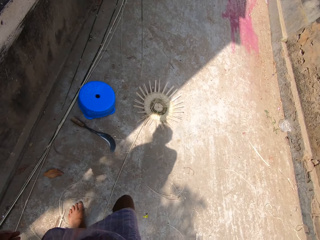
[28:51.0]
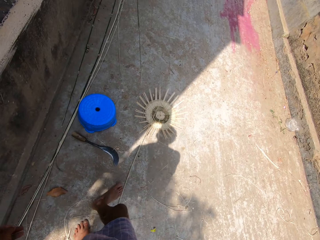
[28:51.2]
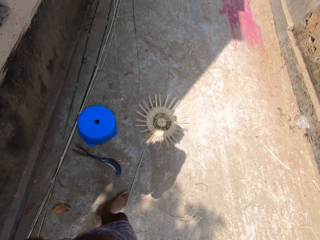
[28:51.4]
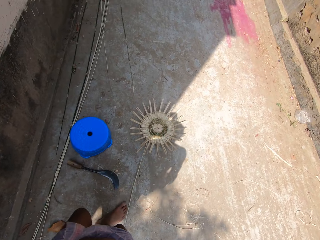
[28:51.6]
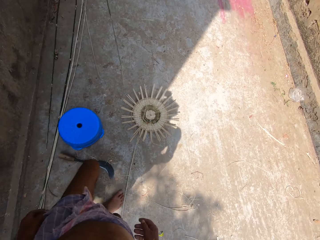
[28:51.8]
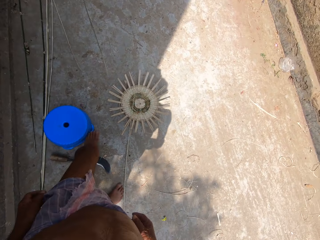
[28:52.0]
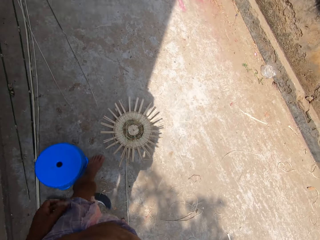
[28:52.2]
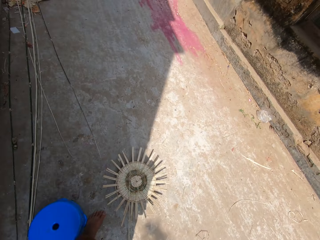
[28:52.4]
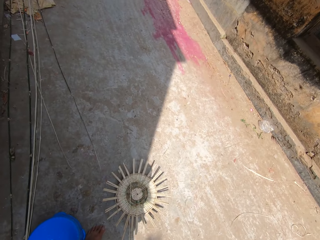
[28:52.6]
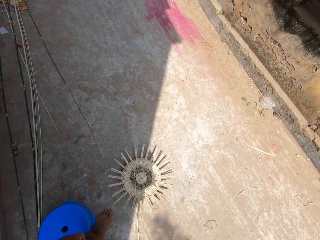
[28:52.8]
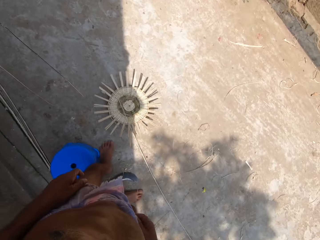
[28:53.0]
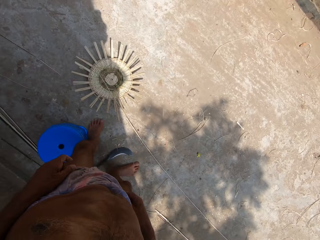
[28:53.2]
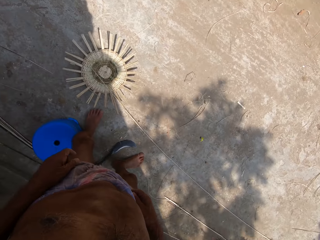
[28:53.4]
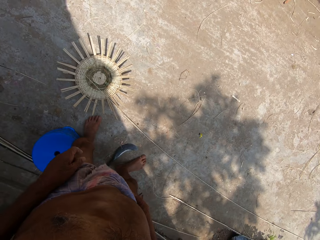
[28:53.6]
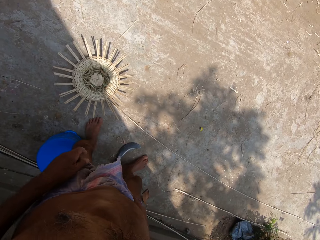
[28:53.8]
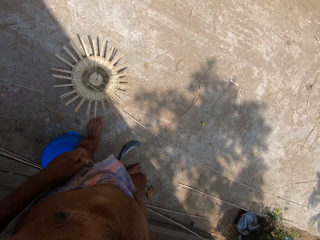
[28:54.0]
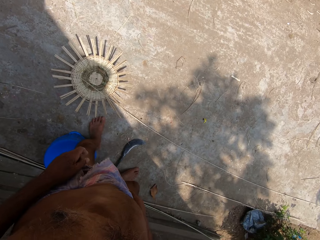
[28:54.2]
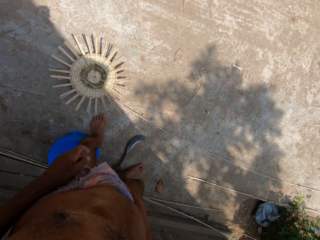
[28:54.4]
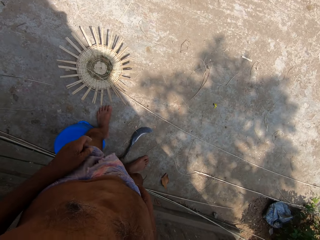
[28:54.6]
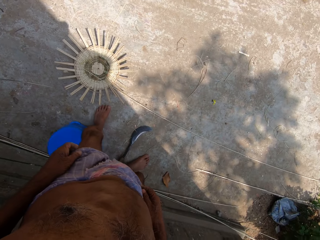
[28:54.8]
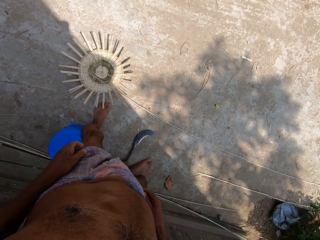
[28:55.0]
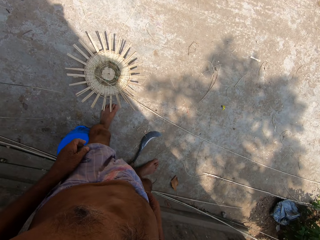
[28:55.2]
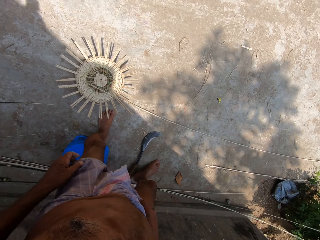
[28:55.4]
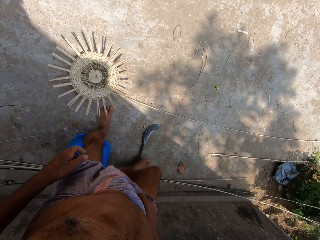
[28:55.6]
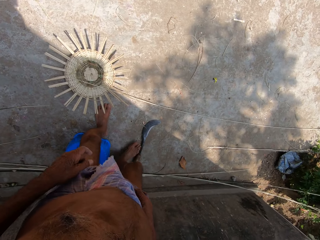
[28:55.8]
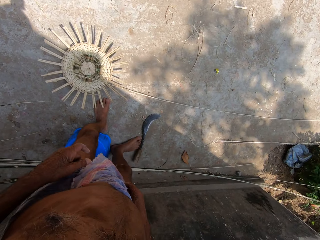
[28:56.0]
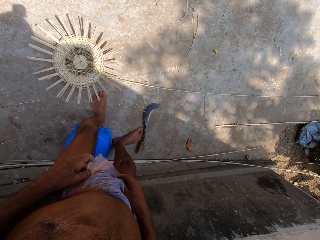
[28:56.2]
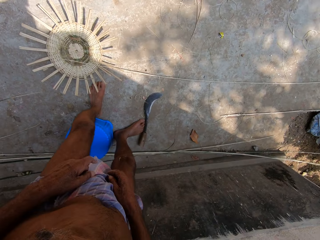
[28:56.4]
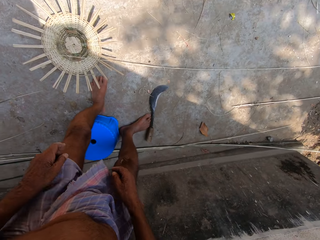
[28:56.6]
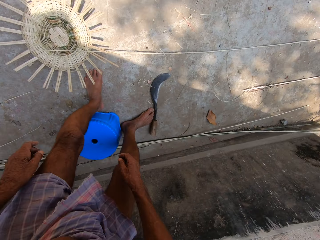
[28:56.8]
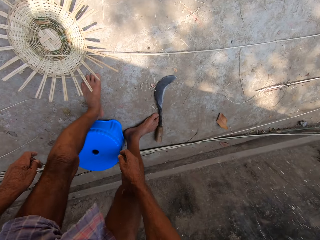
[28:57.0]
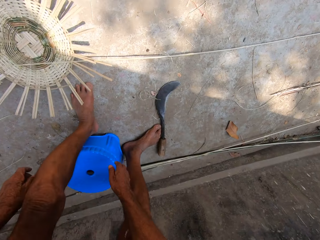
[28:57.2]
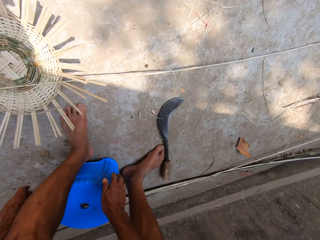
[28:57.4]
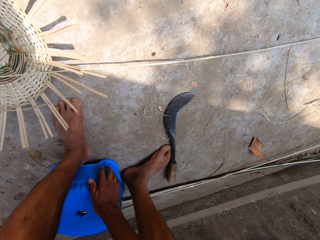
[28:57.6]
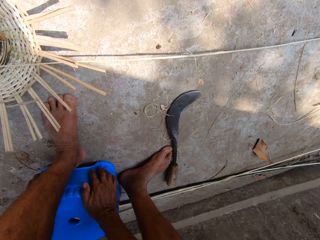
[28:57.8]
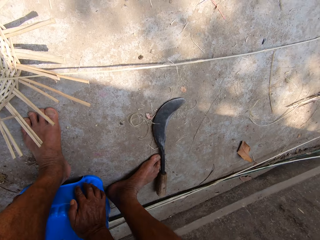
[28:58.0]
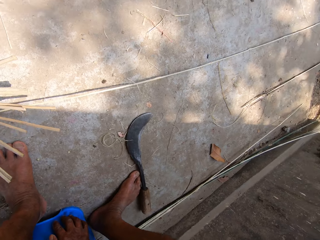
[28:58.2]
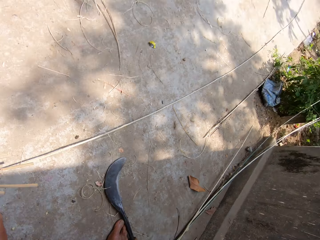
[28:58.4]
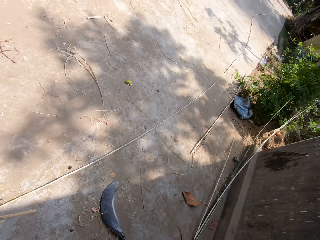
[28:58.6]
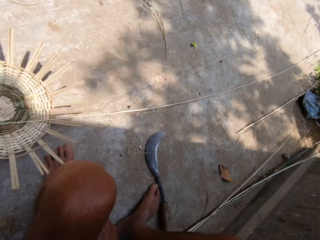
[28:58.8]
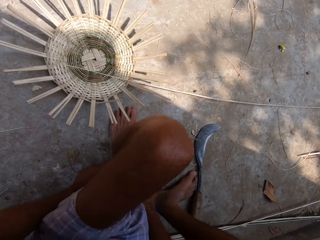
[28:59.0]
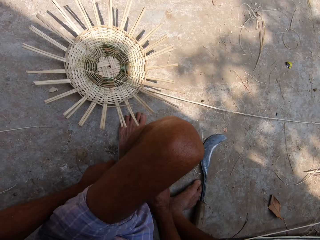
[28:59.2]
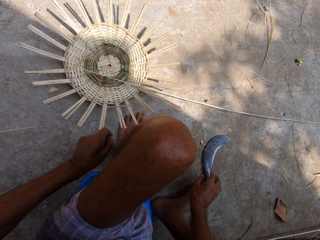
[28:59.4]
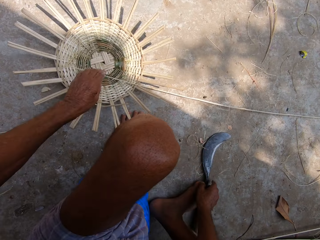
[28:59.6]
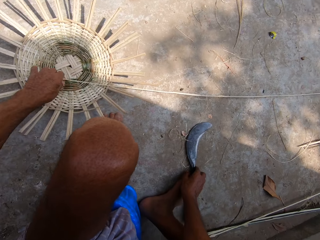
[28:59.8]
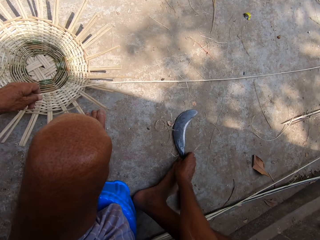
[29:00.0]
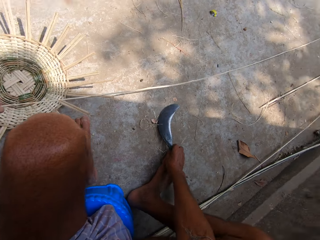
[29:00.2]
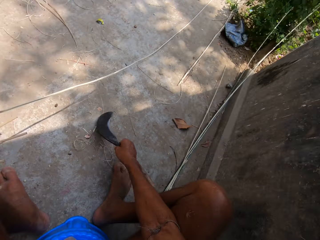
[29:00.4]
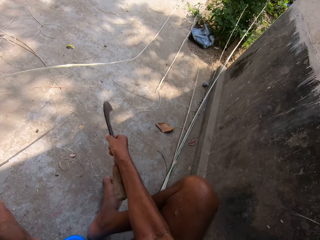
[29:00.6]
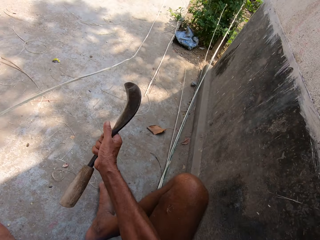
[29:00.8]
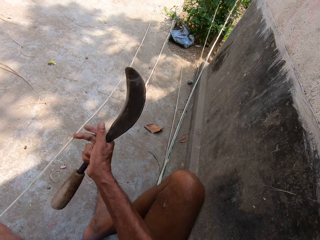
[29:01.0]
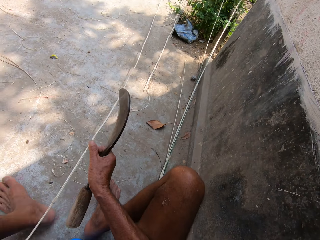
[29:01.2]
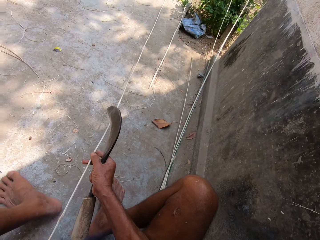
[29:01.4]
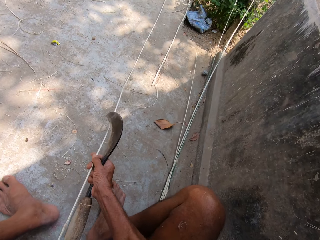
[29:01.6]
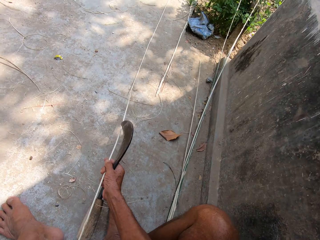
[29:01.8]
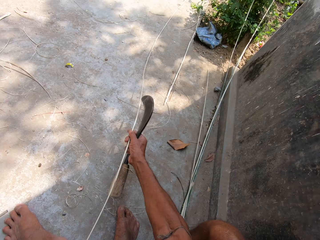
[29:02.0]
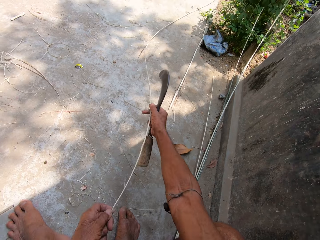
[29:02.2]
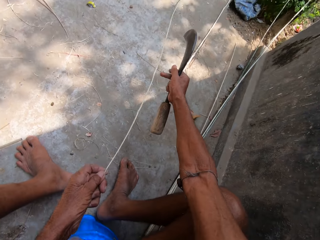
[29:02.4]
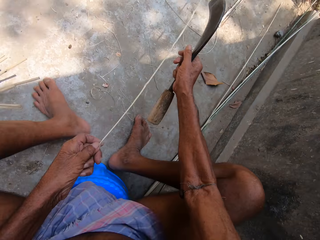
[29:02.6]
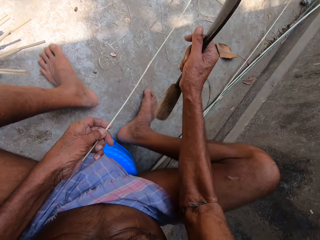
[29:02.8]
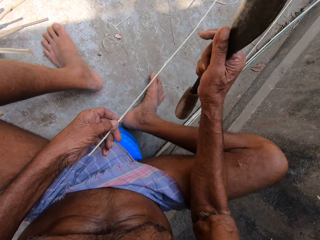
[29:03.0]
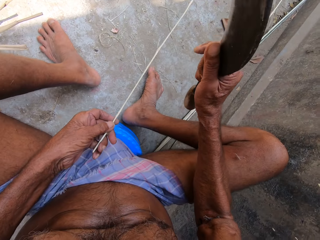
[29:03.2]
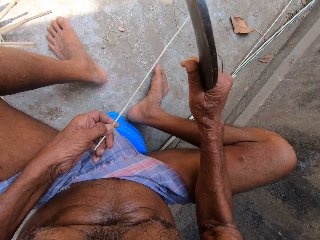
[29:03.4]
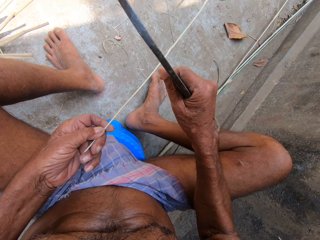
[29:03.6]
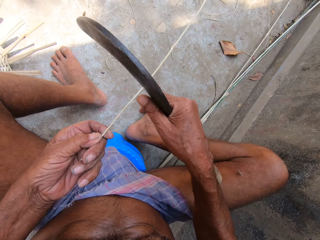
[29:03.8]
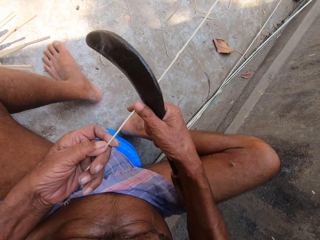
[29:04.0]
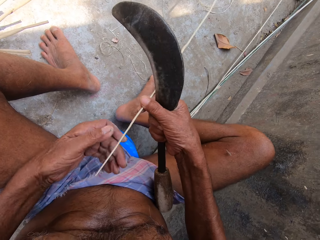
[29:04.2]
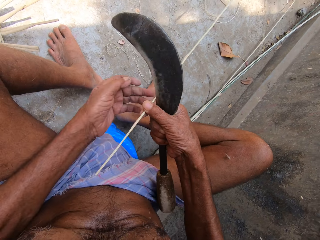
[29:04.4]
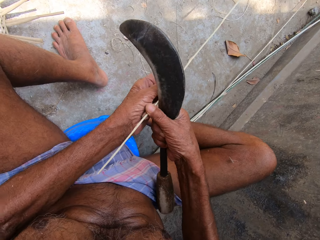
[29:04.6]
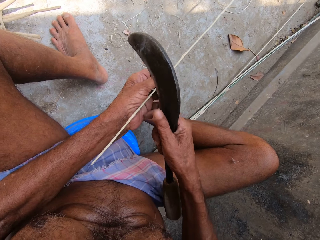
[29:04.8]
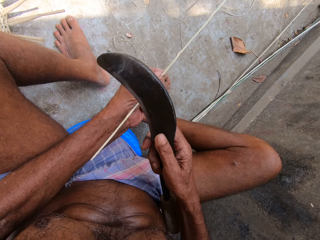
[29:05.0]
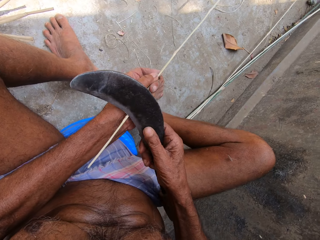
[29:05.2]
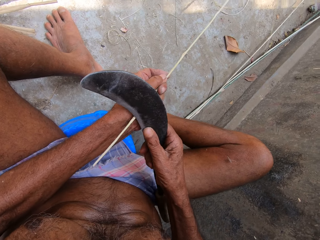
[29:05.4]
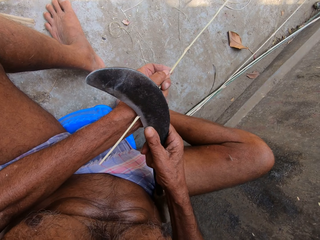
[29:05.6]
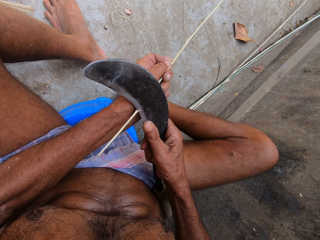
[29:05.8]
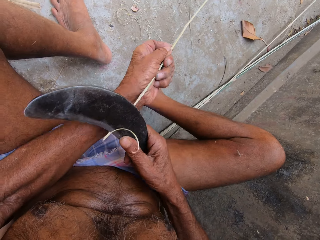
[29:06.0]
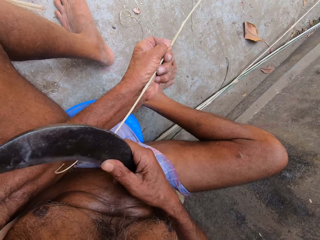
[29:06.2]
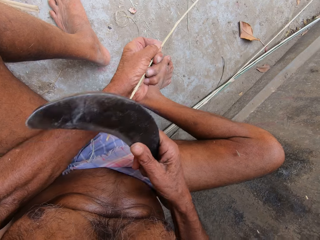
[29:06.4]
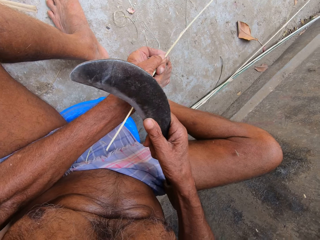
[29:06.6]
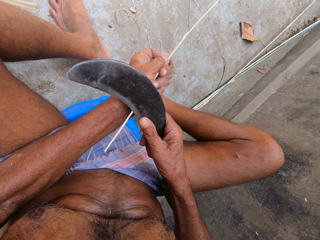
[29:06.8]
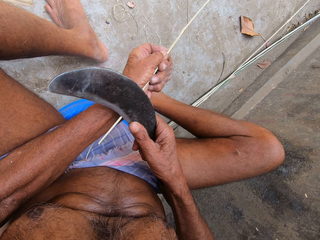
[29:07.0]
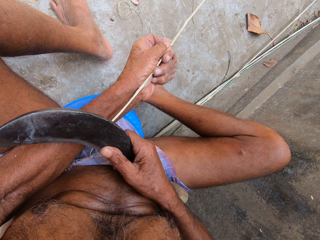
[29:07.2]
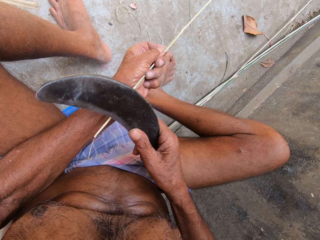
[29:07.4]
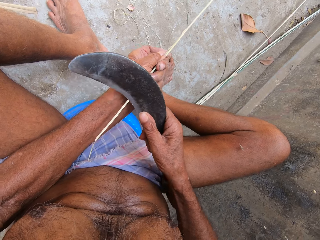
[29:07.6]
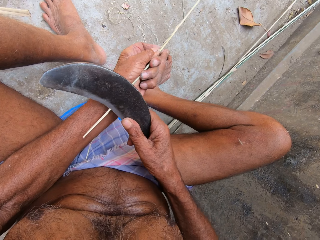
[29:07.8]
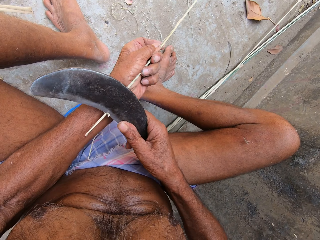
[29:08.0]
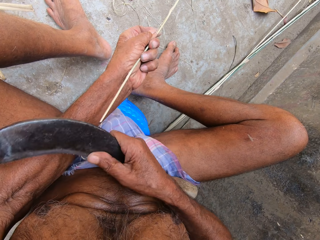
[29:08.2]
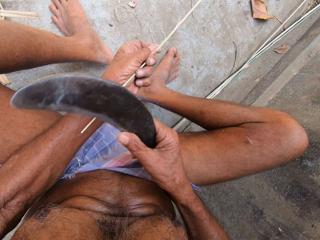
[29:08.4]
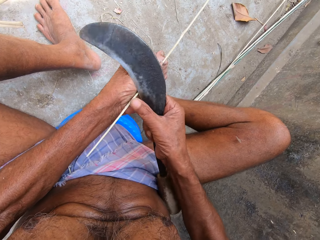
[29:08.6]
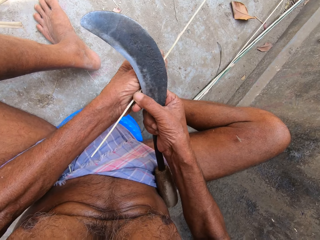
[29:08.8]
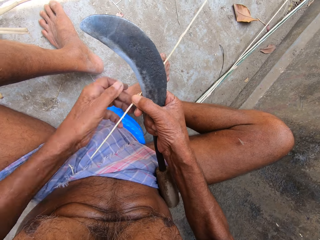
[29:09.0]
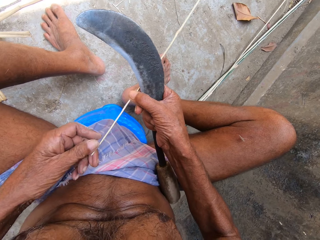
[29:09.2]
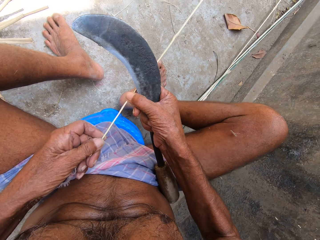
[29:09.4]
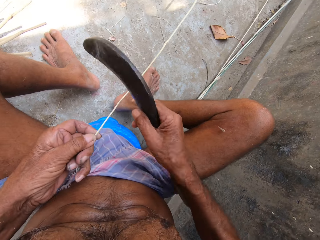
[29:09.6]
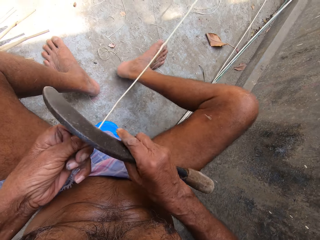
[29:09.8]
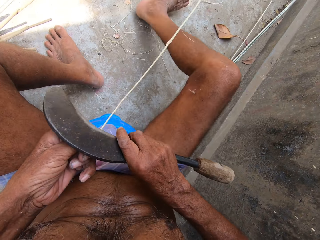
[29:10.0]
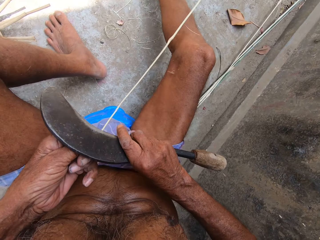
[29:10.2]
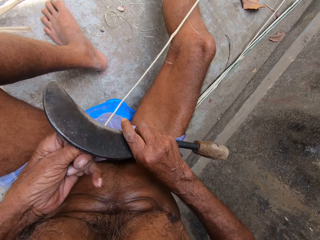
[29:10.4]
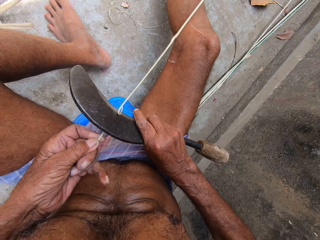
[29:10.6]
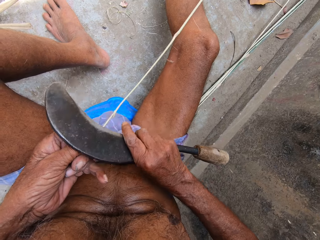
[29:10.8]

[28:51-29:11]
The camera wearer moves a stool with a leg. He sits on the plastic stool on the floor. He puts his hands on the plastic stool. He picks a sickle from the floor with his right hand. He picks a stick or bamboo strip. He pushes the stick with his hands. He draws the bamboo strip from the floor with both hands. He holds the bamboo strip with his left hand. He trims the bamboo strip with the sickle in his right hand.

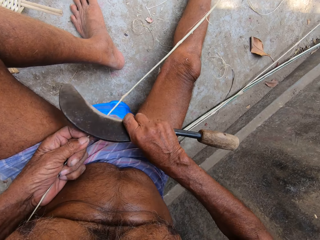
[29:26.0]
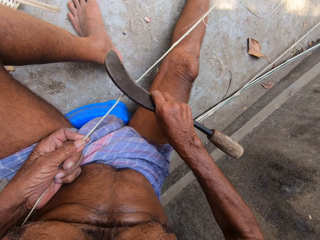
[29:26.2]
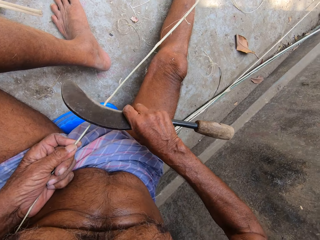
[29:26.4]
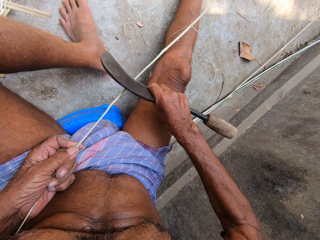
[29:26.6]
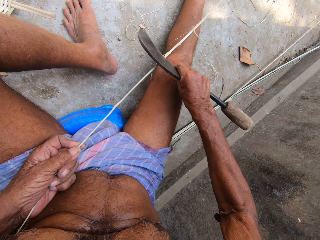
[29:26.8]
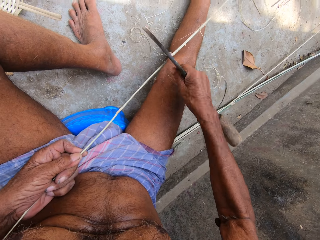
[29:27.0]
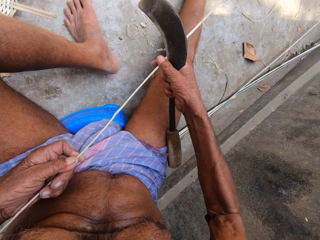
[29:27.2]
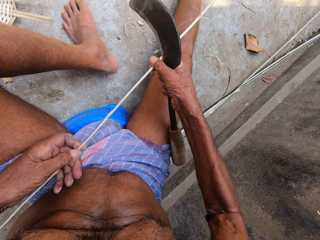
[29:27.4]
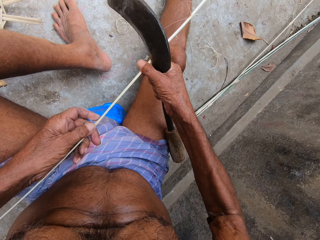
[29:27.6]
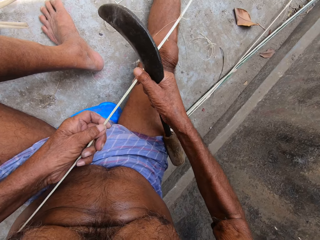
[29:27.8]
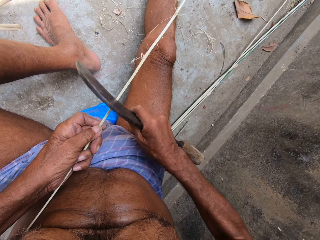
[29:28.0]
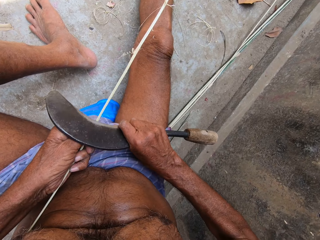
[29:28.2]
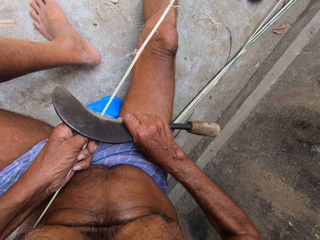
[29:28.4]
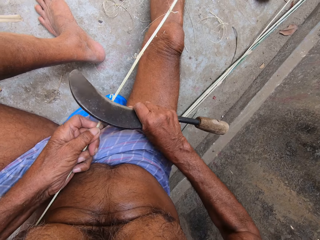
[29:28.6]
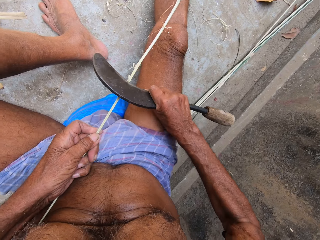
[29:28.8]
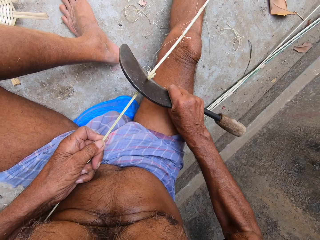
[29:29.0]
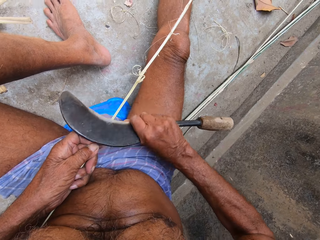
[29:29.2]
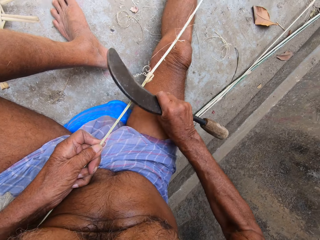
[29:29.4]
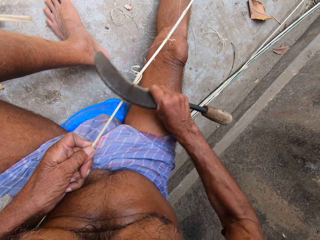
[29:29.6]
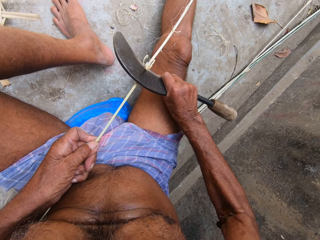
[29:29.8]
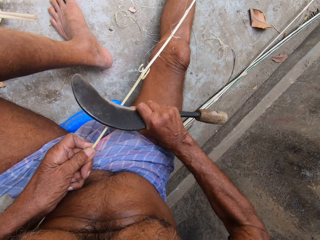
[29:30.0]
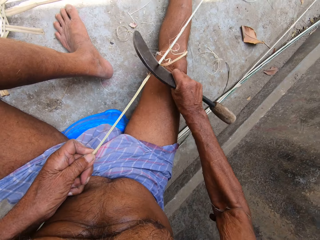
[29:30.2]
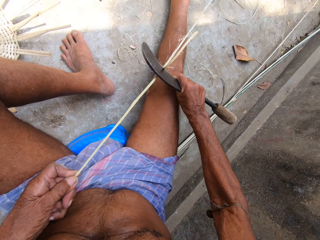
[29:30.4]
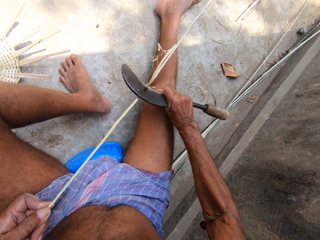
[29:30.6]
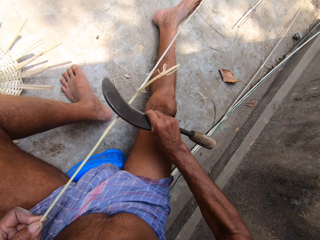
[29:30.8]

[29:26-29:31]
The camera wearer draws the bamboo strip from the floor with both hands. He trims the bamboo strip with the sickle in his right hand.
